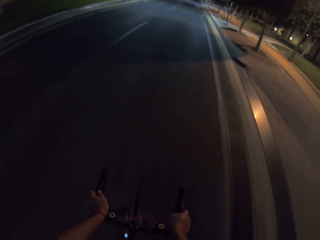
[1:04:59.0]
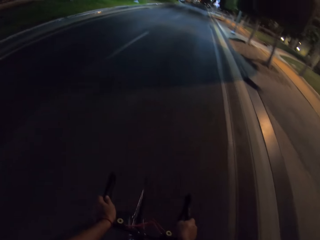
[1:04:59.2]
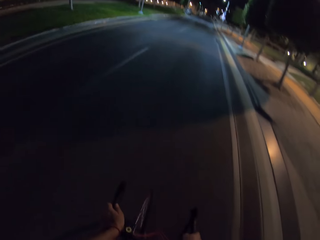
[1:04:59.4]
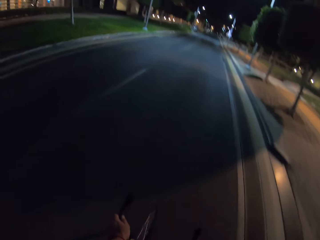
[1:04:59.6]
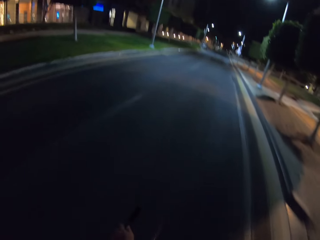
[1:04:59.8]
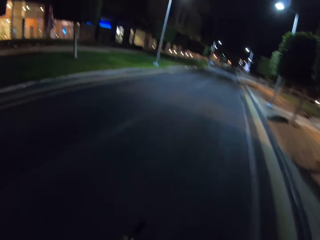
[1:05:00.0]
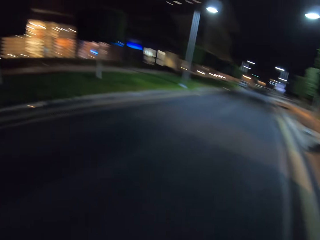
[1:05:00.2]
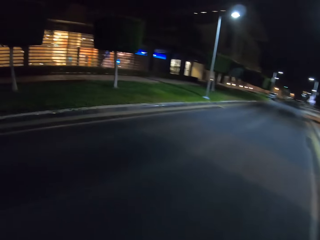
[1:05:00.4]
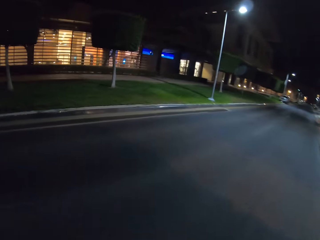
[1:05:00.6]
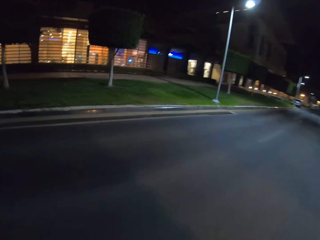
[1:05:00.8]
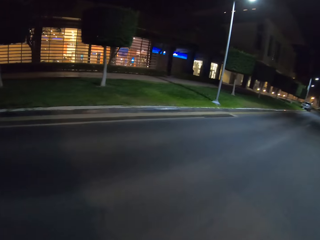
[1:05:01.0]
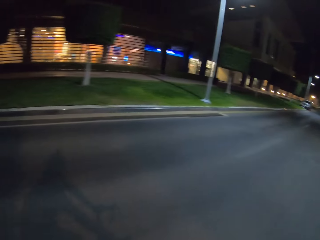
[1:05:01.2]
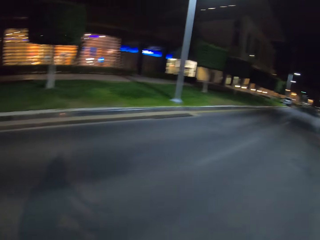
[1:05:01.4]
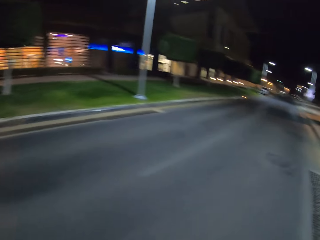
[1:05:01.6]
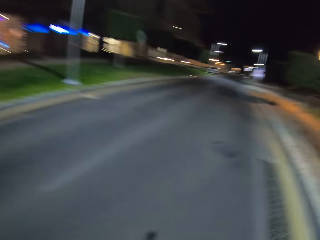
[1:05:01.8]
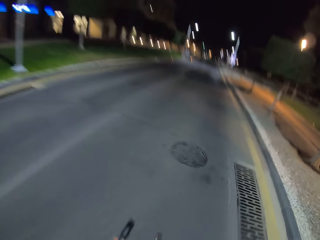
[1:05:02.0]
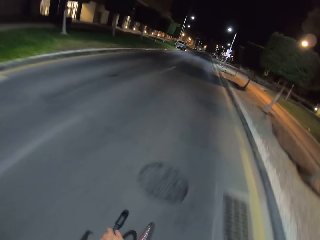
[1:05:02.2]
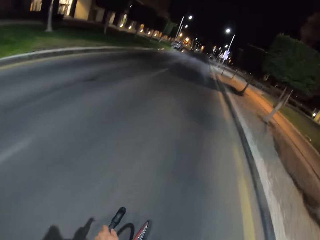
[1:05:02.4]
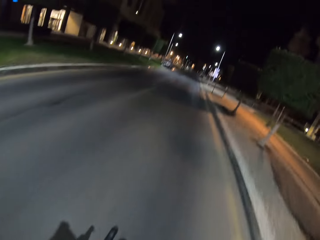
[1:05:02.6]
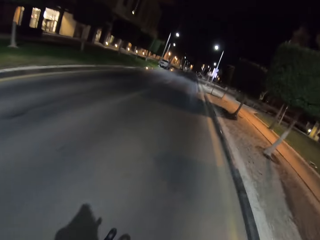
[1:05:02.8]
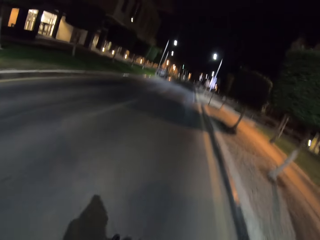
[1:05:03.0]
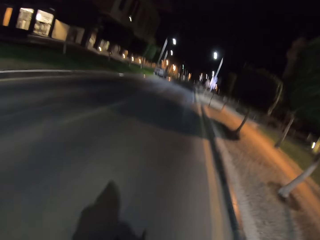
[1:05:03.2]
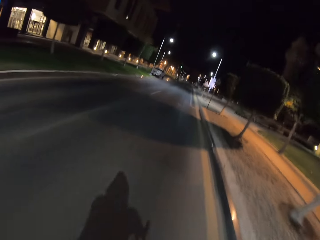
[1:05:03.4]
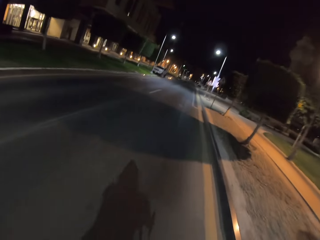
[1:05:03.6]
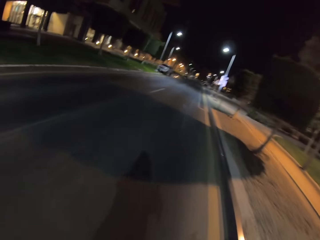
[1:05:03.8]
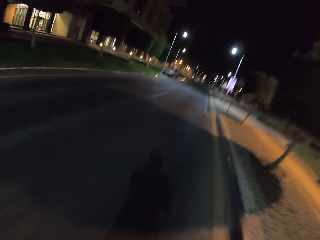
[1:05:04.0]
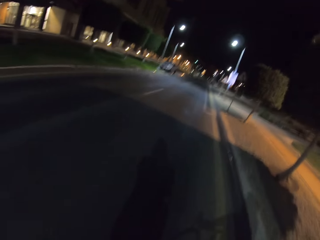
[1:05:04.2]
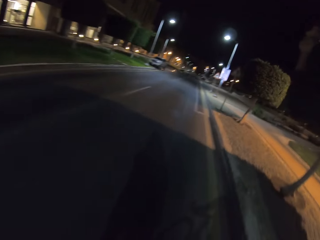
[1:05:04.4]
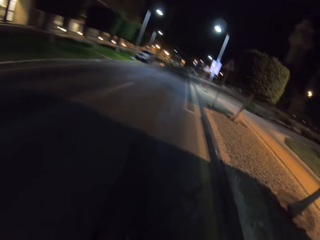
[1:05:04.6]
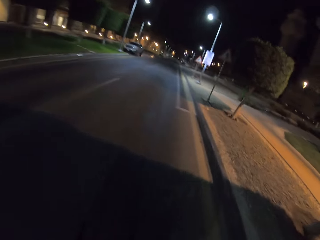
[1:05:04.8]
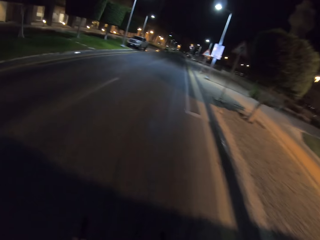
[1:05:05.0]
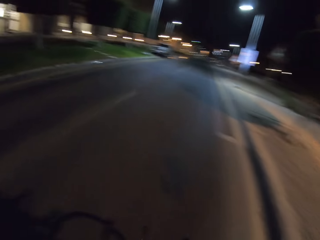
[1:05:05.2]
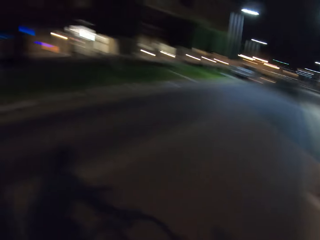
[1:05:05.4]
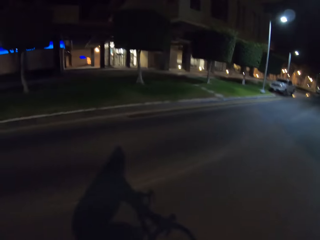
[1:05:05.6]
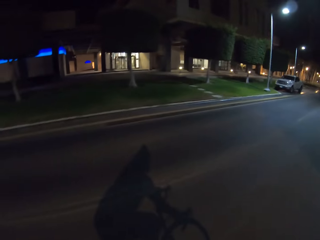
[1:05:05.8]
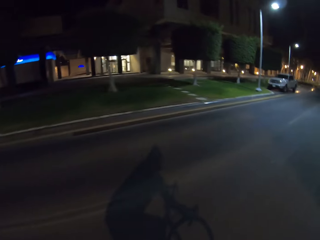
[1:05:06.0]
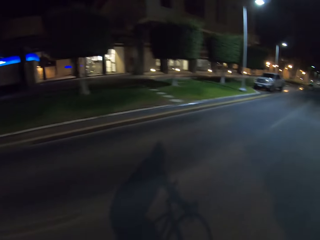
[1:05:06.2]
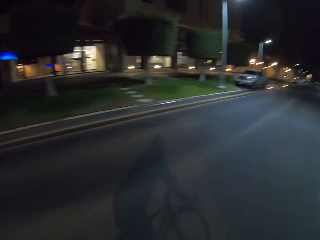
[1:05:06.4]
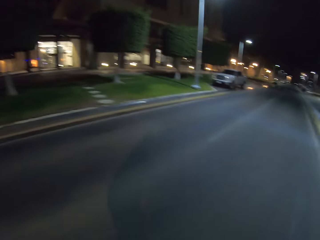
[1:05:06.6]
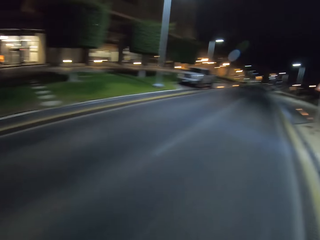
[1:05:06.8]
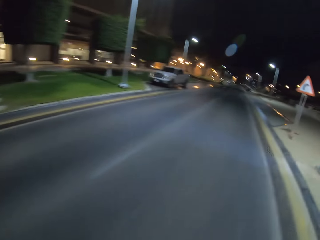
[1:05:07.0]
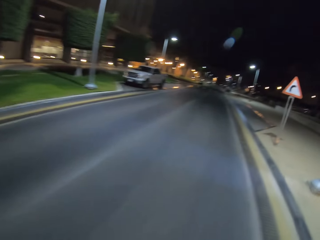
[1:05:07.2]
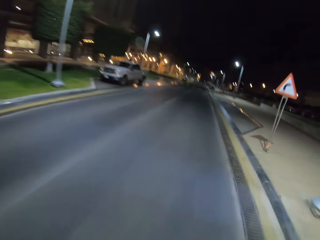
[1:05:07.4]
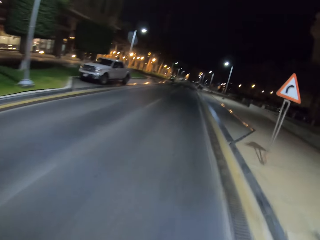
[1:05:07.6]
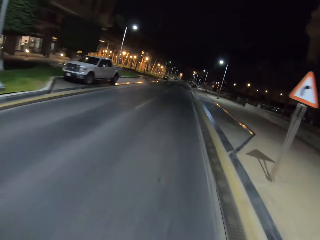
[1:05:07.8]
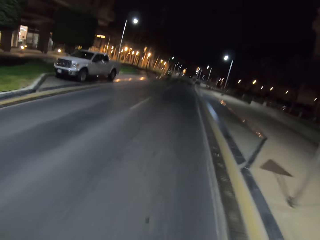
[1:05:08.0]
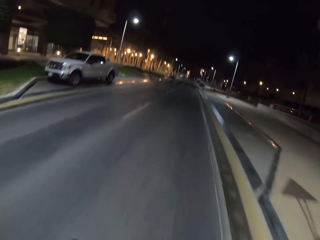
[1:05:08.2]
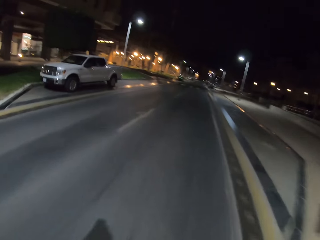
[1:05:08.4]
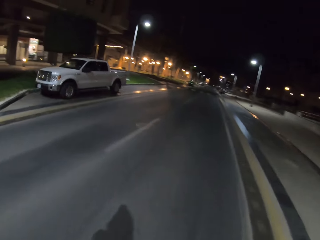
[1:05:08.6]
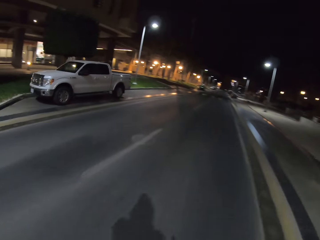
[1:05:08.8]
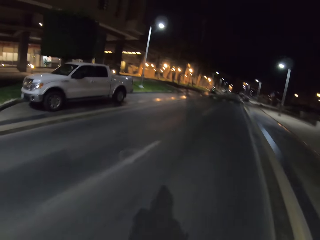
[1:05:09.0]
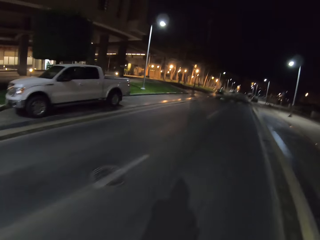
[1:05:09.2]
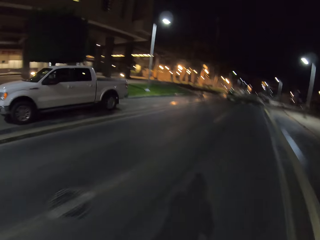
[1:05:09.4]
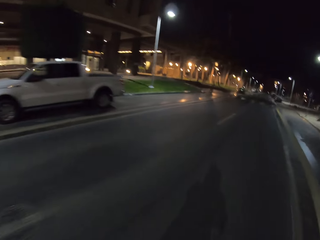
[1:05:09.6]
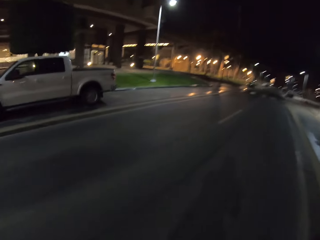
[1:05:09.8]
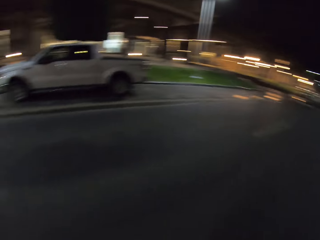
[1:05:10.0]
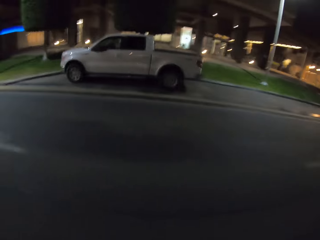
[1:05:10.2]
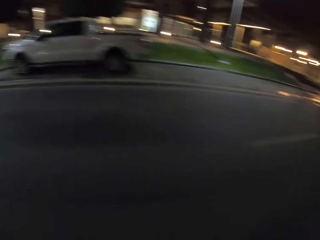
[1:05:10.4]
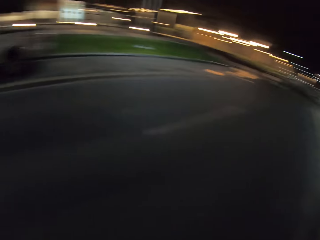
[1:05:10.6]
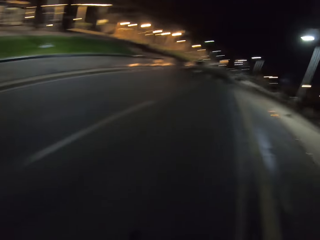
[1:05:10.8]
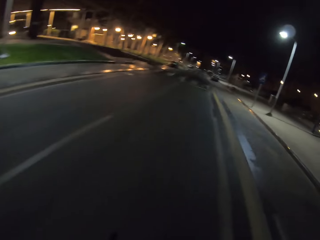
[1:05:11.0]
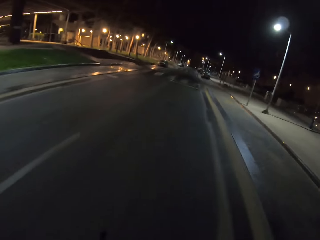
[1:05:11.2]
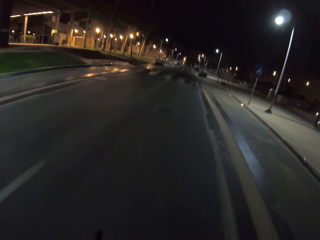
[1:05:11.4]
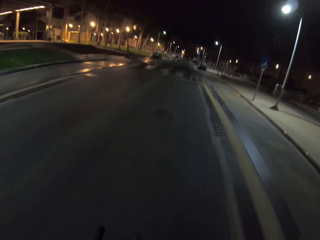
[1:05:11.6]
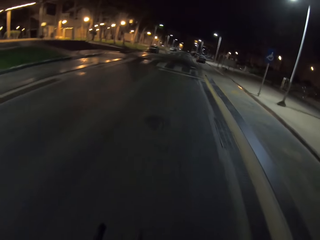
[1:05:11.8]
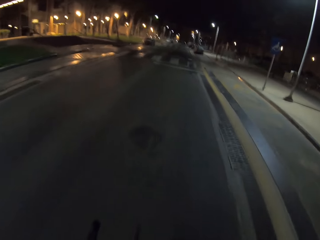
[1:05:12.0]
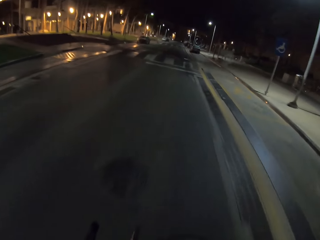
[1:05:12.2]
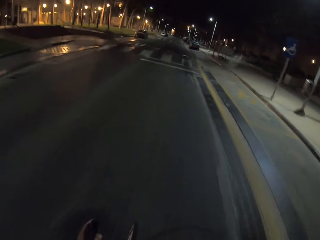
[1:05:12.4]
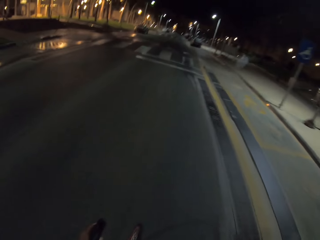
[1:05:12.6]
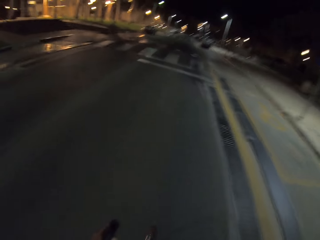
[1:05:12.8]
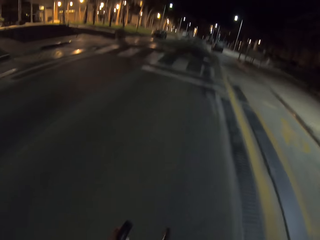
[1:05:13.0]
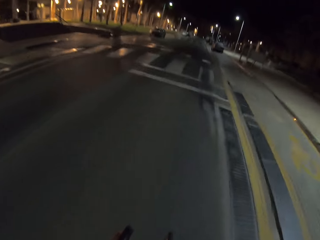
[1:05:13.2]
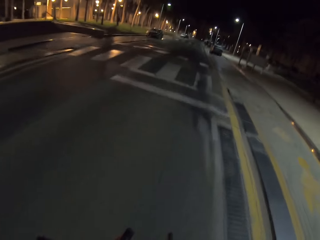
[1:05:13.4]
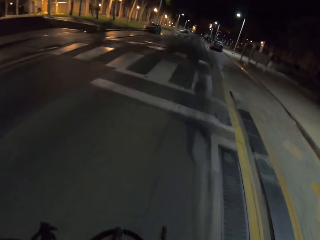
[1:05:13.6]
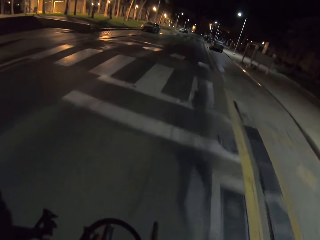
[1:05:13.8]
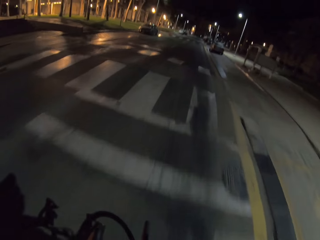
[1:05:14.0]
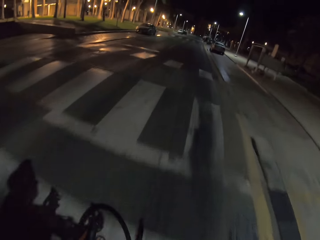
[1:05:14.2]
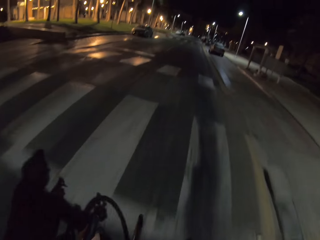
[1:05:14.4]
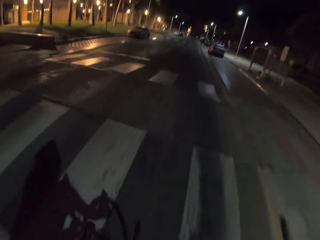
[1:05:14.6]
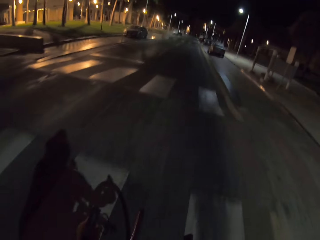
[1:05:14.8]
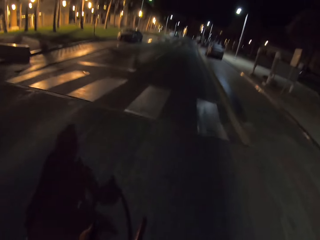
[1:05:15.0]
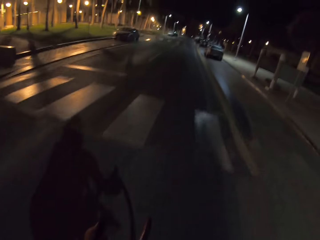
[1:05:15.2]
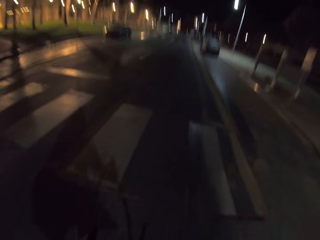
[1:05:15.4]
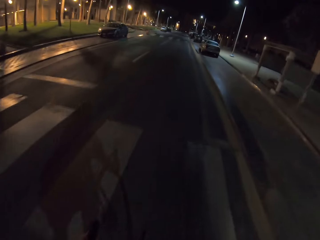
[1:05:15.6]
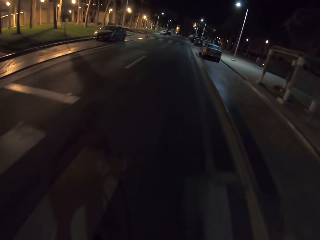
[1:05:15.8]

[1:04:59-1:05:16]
The camera wearer rides the bicycle and looks around. They ride the bicycle and look around. They ride the bicycle and look around.
